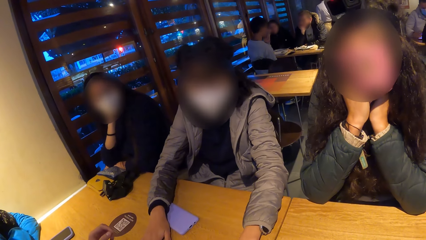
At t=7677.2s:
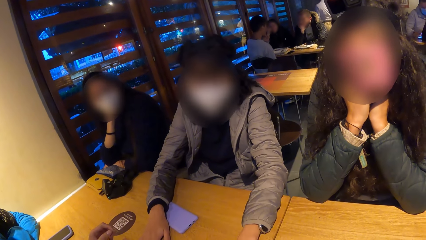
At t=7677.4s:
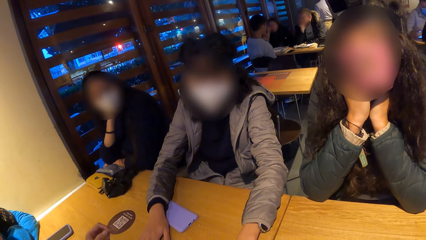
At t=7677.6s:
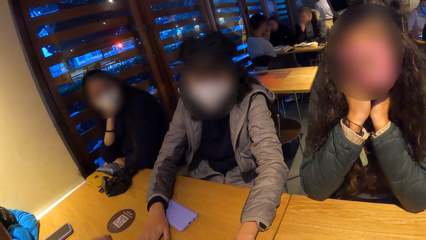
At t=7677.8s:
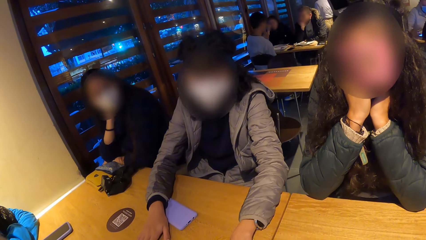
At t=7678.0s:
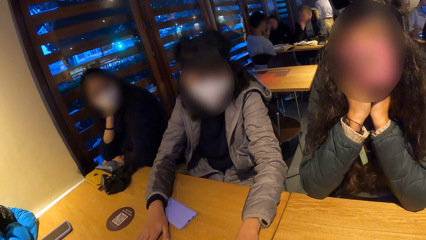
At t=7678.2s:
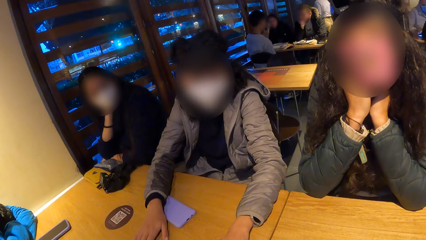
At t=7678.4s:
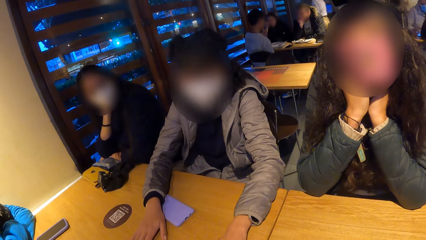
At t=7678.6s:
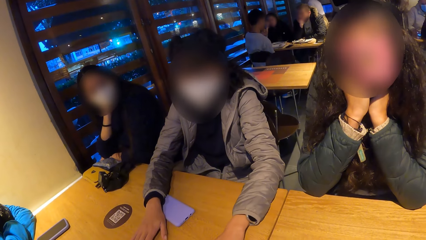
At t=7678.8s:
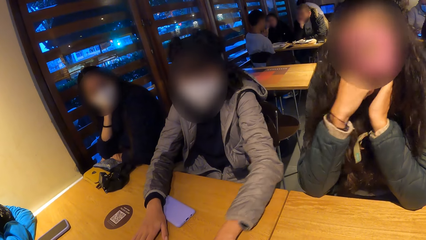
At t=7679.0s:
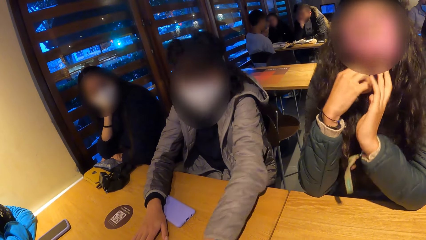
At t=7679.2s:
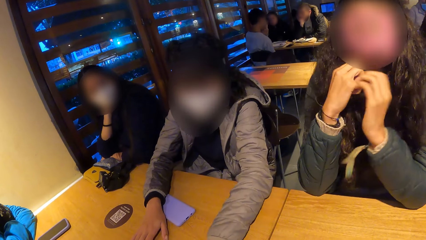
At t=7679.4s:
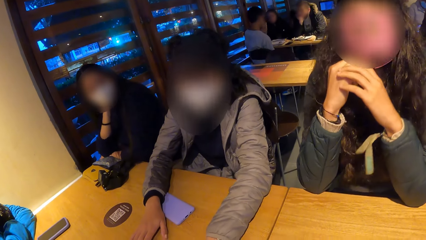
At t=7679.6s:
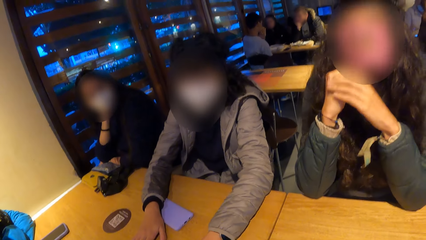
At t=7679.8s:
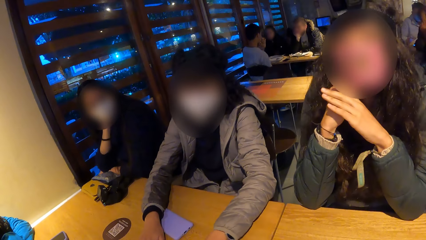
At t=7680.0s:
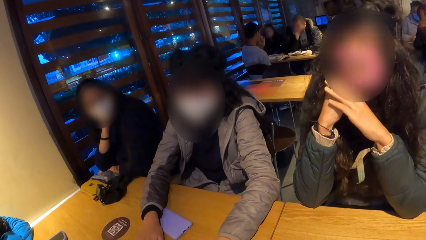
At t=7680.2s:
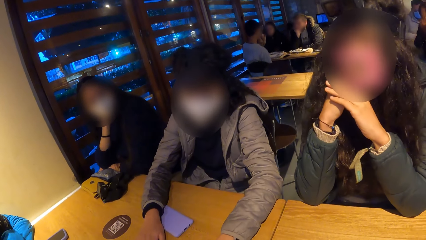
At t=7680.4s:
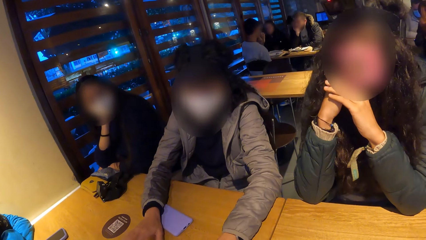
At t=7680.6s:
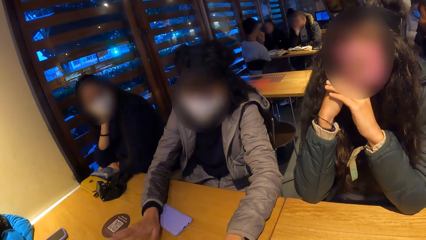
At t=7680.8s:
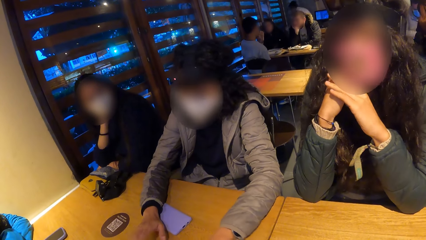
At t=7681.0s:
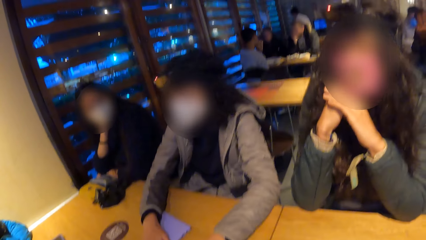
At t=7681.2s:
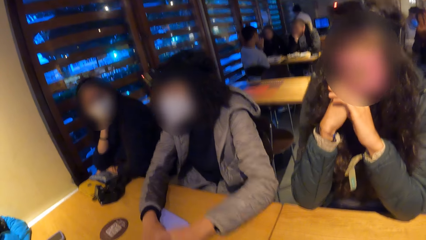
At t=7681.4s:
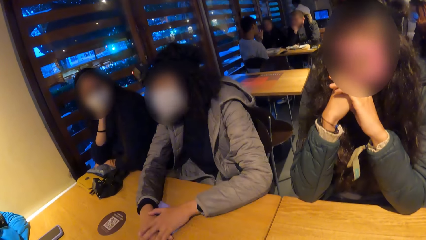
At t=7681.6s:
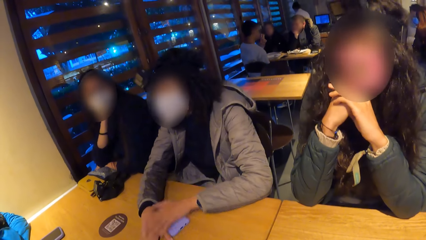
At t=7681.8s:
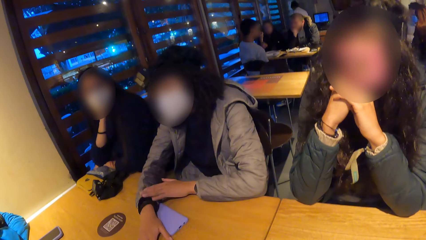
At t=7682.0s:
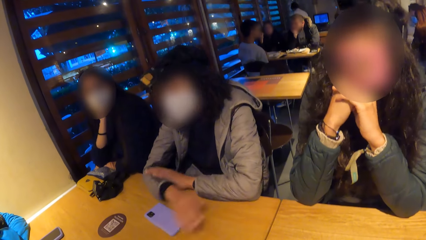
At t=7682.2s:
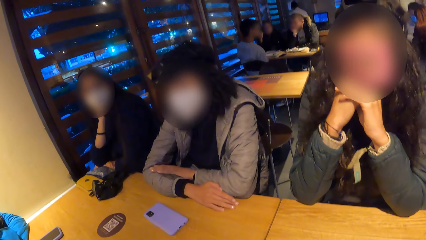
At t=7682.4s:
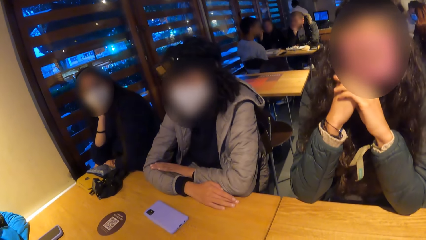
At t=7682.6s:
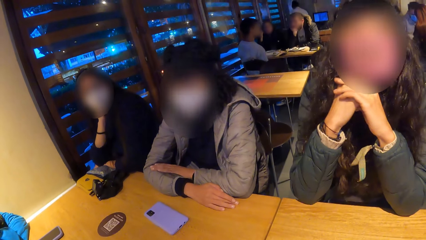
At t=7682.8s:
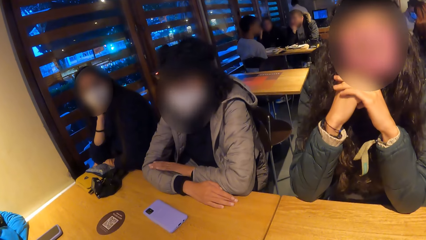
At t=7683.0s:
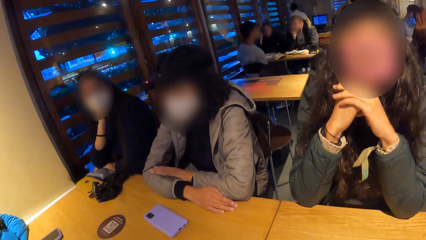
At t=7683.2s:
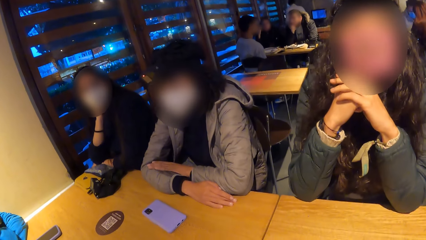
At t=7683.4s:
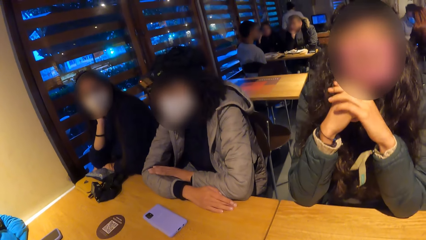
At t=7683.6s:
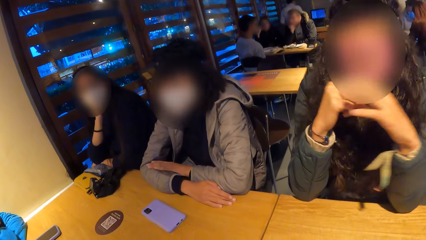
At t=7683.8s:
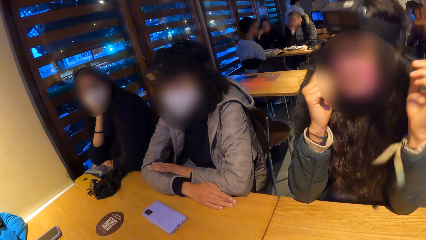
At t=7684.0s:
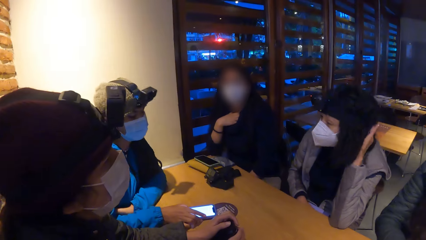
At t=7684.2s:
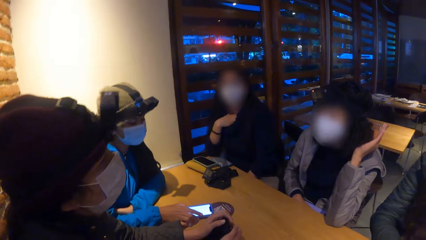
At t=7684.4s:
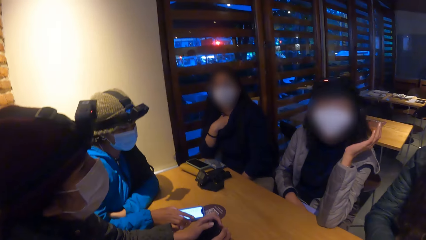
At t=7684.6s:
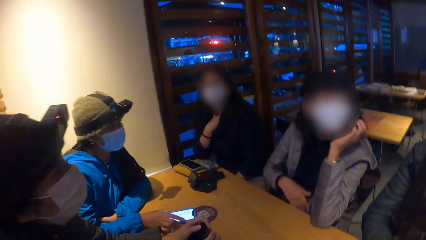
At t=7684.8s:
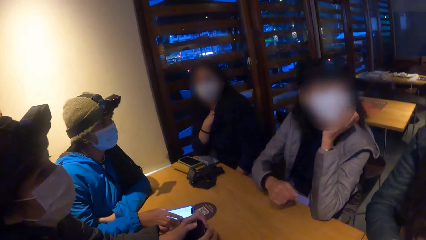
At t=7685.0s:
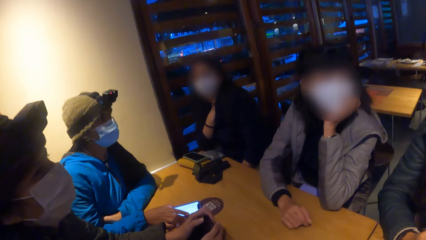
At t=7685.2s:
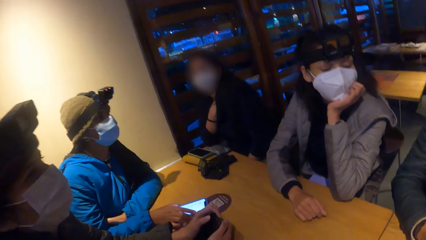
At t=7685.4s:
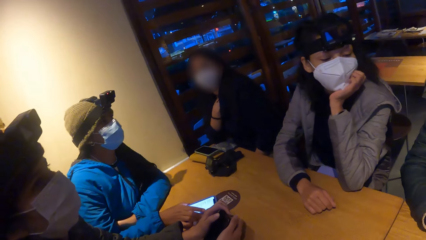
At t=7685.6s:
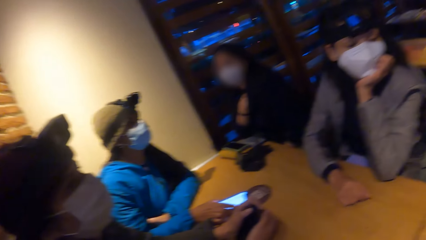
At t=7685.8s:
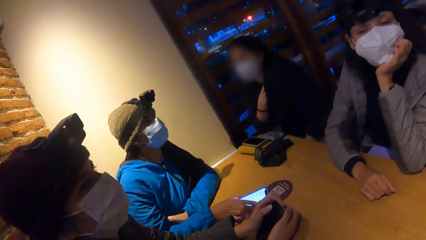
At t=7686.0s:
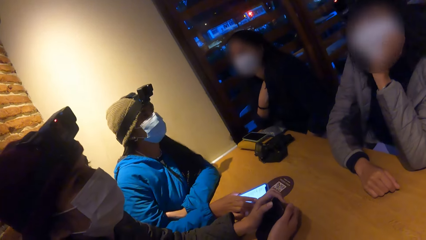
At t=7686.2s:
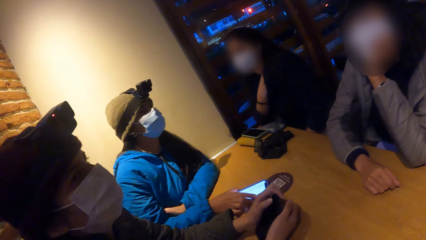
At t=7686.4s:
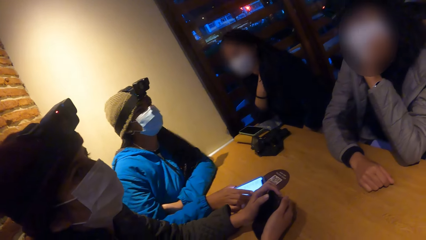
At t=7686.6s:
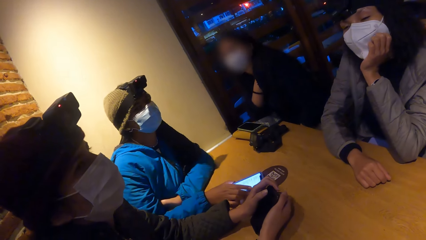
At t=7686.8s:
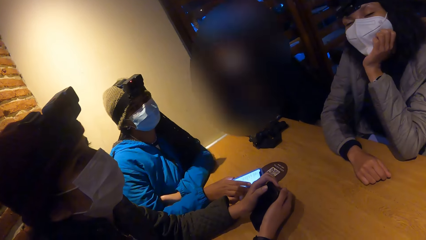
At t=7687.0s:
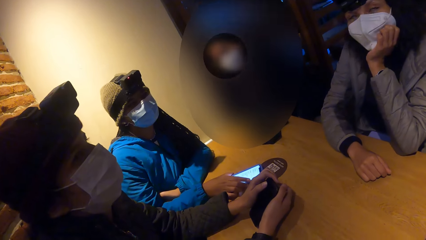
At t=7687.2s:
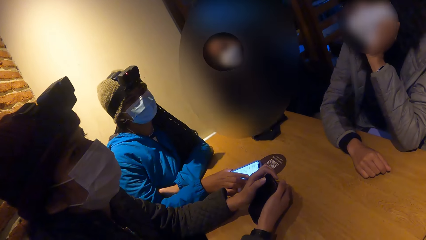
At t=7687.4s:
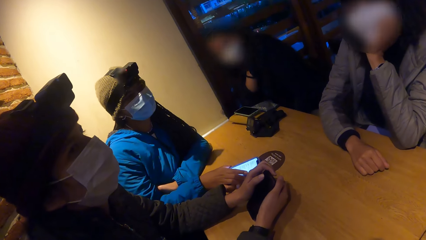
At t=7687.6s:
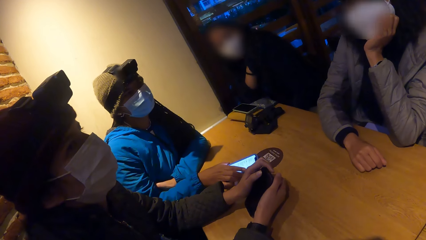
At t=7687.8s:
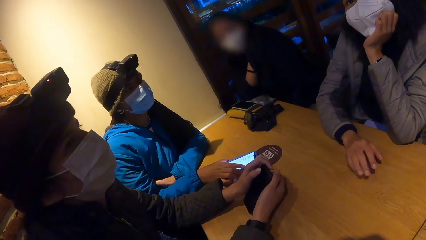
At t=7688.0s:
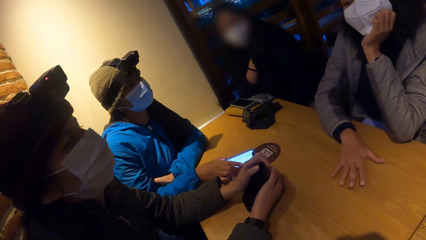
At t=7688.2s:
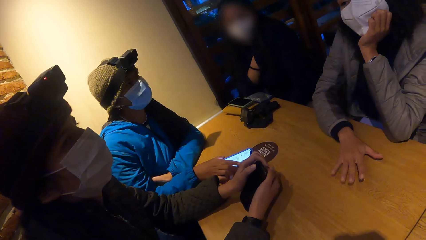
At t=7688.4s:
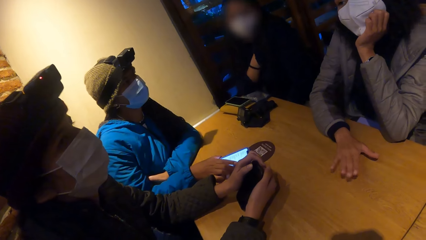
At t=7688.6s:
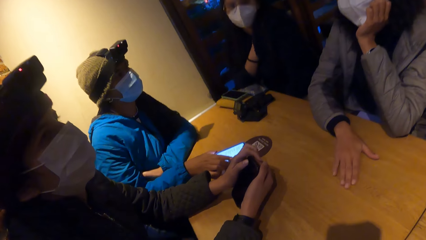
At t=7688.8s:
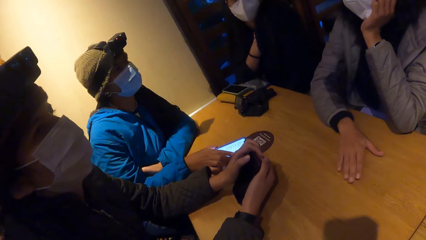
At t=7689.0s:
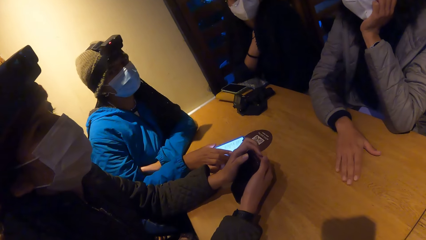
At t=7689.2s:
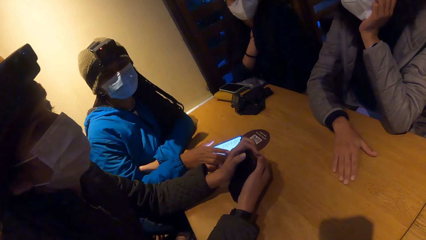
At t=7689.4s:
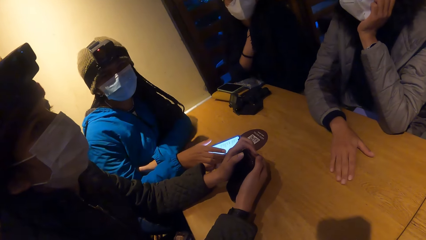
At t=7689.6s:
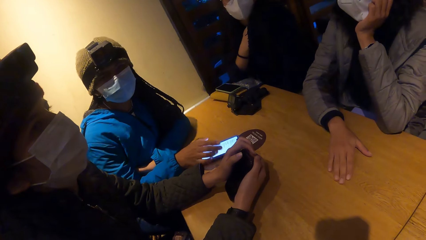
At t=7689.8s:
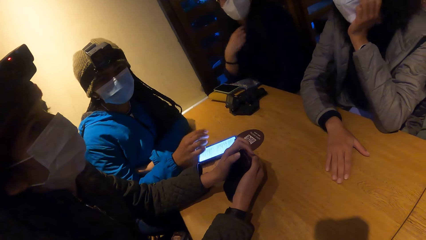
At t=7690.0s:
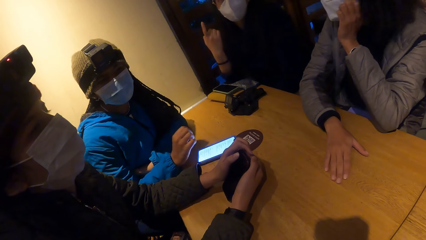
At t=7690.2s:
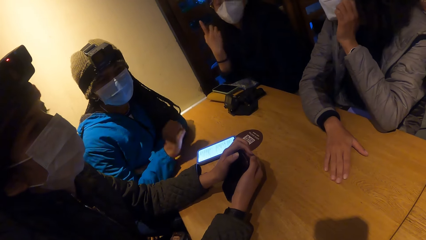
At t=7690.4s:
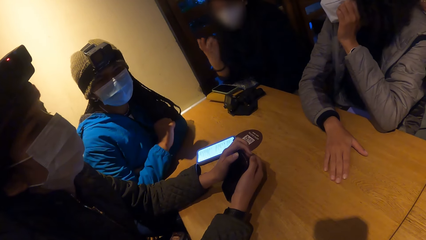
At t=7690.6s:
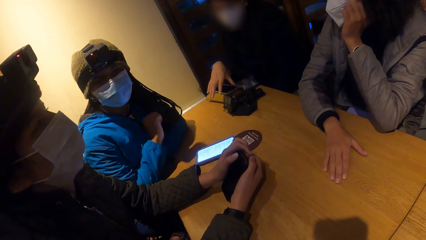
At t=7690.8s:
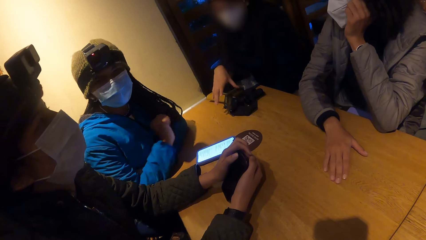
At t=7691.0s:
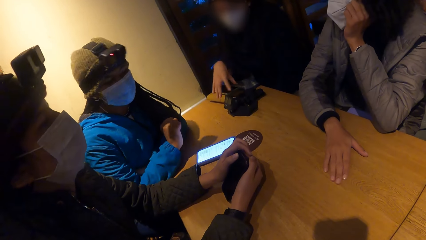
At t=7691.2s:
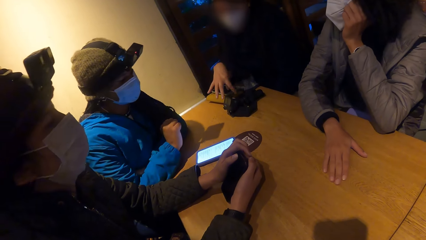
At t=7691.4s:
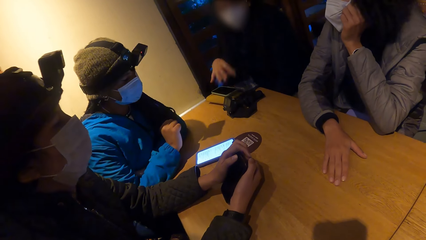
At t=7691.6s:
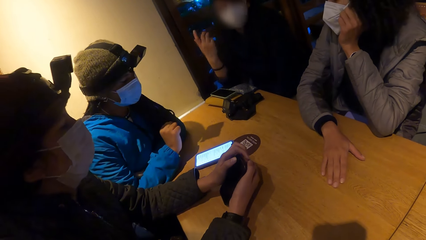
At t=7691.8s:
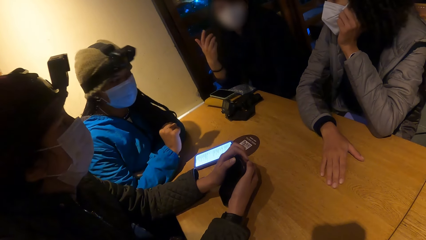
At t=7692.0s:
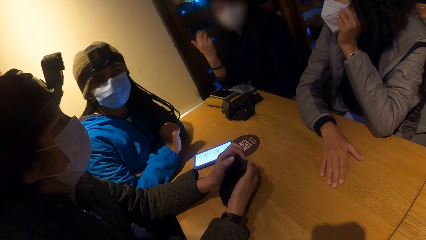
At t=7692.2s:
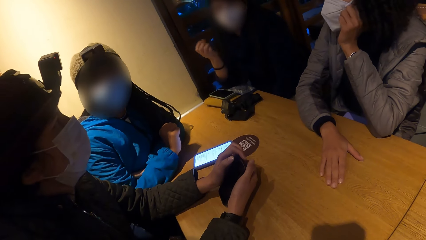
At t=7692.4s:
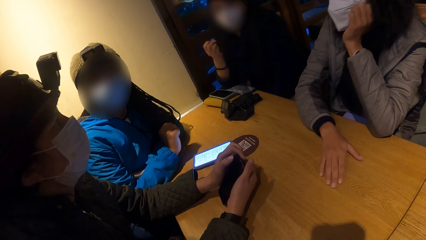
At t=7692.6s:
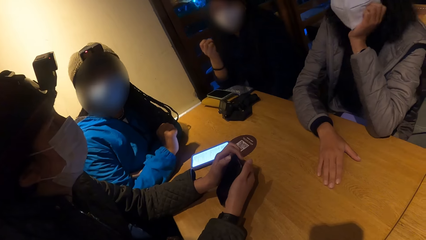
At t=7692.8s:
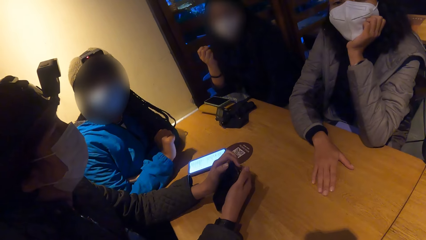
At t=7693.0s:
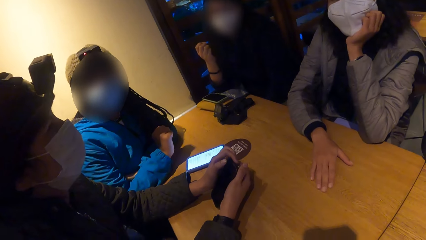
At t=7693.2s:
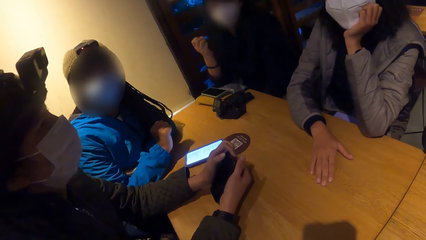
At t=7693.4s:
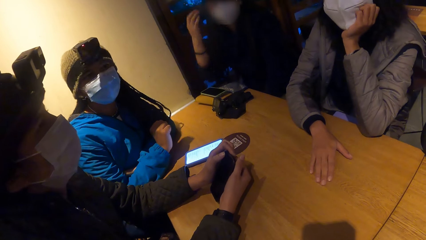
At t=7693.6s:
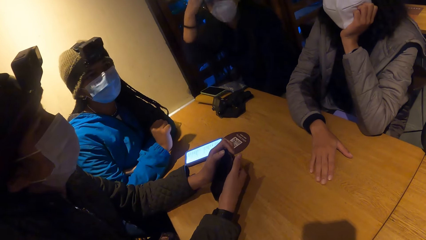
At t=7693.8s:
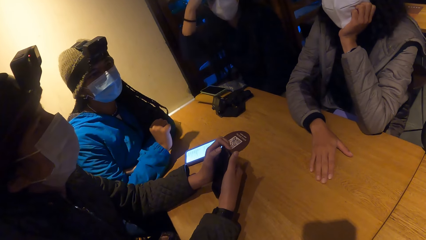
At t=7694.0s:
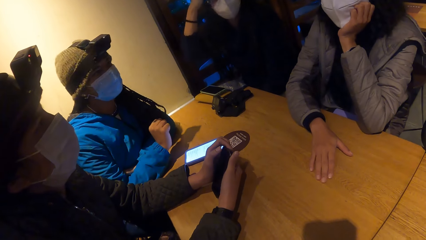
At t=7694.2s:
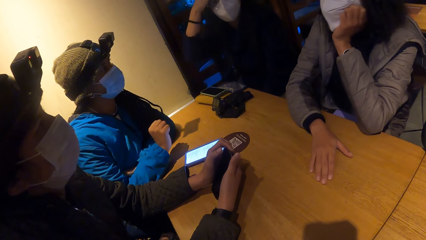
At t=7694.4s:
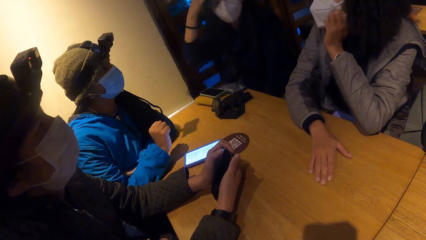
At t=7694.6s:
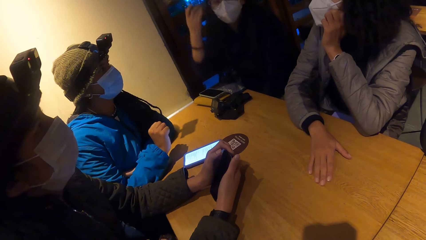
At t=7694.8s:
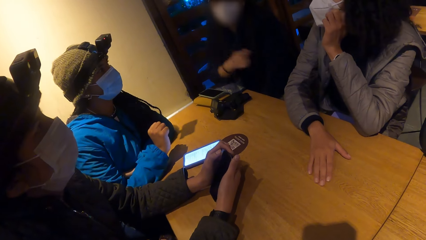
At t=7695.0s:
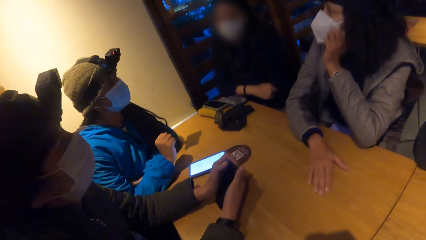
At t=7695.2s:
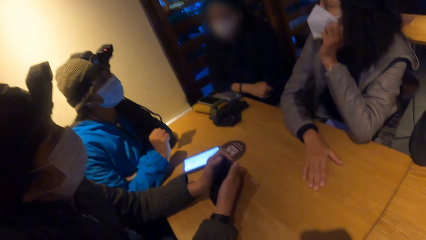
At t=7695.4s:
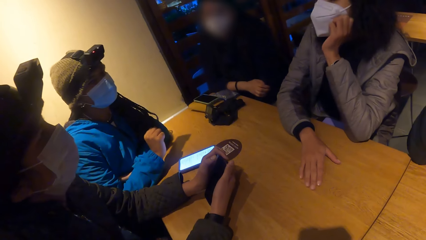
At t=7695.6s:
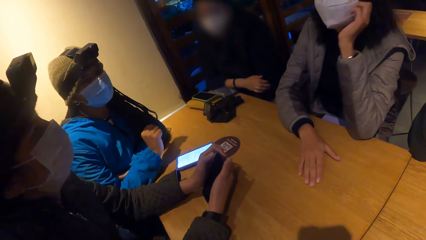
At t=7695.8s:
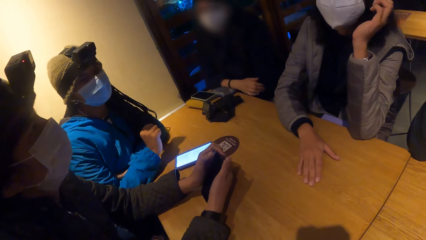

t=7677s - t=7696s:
The camera wearer looks at women. They look around. A woman taps her right hand on the table. The camera wearer looks at women.
